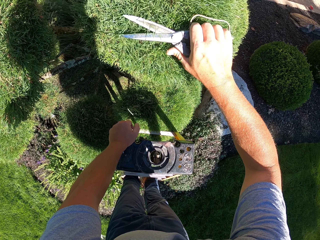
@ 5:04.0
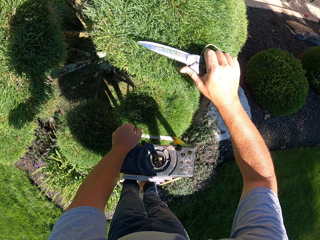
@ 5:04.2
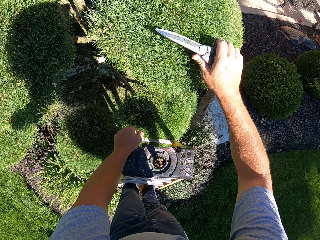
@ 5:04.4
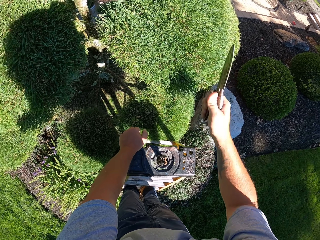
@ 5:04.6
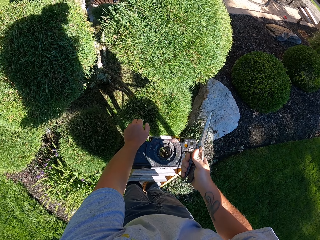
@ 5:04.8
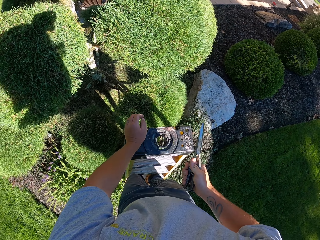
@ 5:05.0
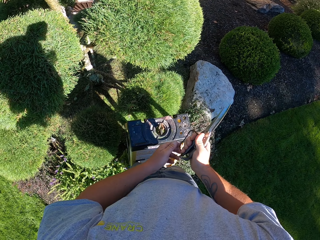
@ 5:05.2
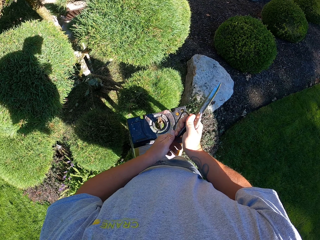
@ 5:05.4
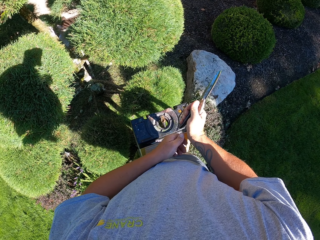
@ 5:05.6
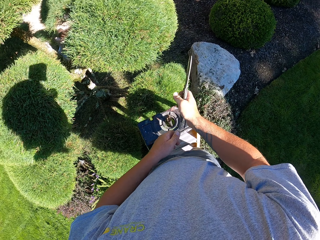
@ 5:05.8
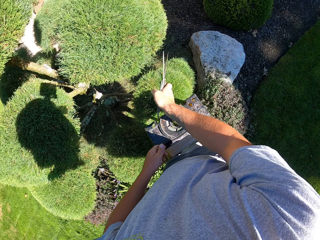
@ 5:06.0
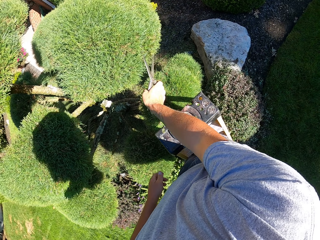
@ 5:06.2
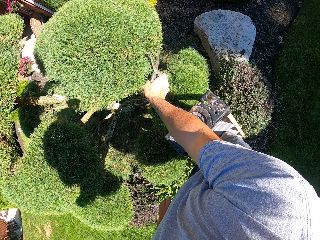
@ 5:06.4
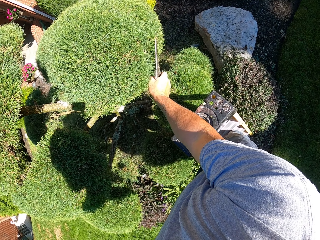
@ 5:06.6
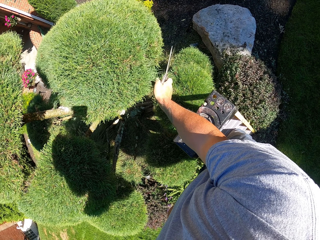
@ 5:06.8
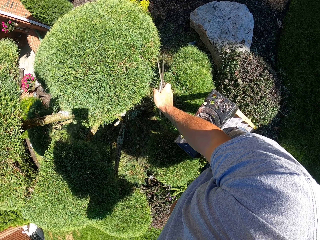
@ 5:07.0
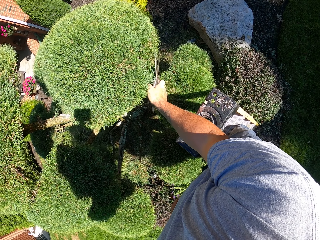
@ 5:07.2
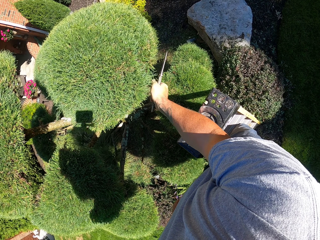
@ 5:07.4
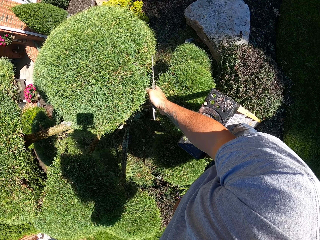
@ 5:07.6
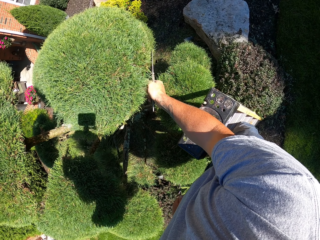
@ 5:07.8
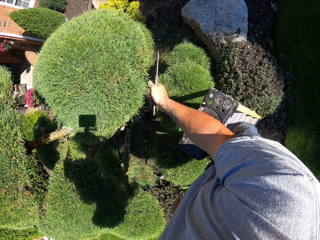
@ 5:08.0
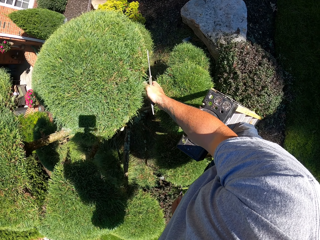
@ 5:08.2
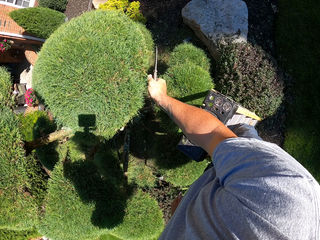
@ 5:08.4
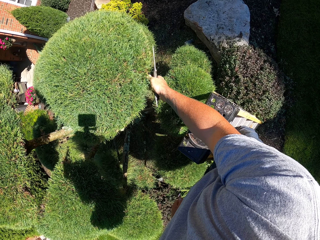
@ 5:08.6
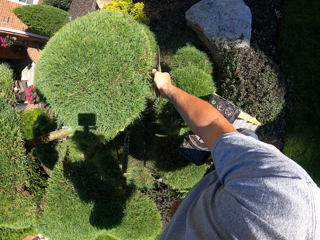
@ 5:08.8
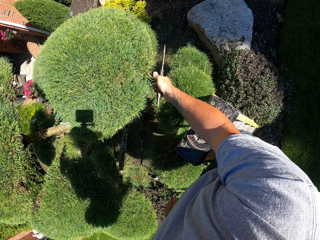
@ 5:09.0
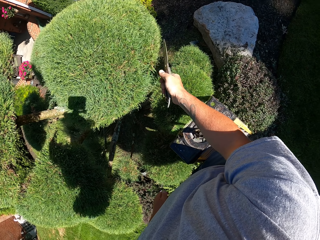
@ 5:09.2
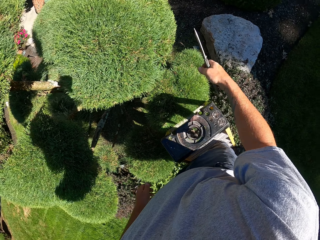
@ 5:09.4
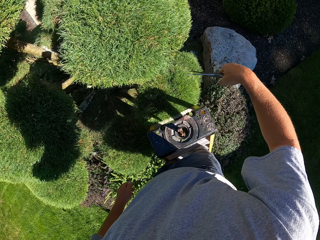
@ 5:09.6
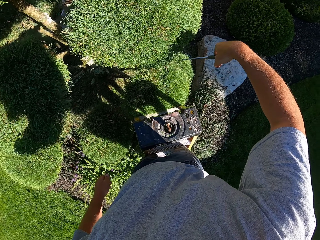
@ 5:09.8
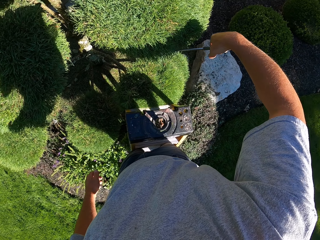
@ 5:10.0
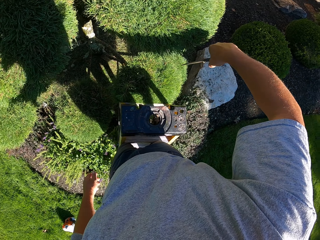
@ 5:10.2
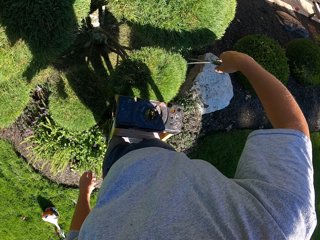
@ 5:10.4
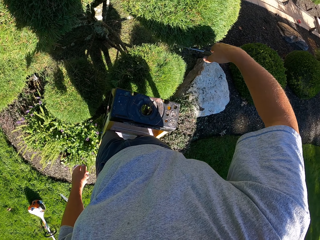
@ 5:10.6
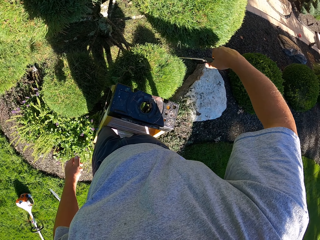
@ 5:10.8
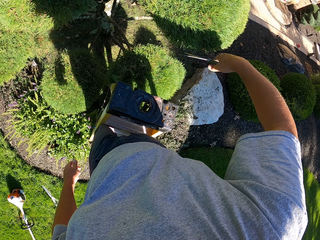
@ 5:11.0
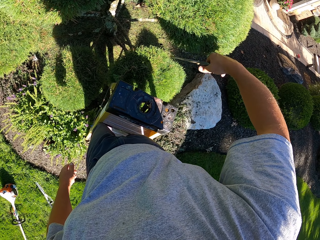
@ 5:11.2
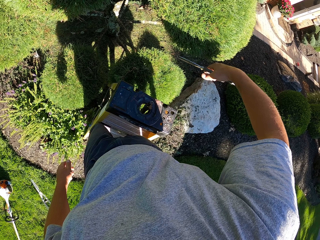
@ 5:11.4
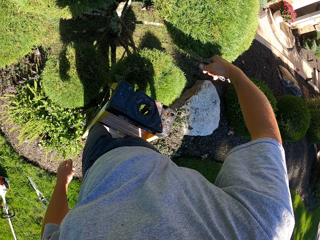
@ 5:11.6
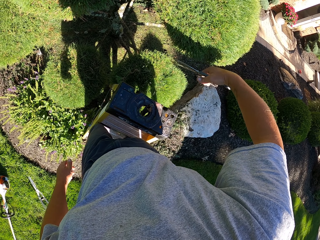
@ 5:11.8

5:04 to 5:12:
The camera wearer looks around. They trim the tree with scissors.

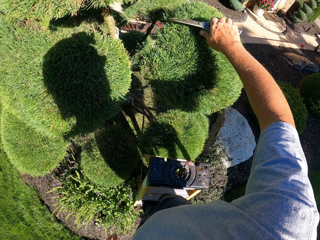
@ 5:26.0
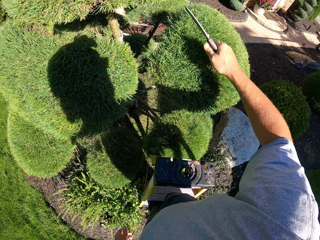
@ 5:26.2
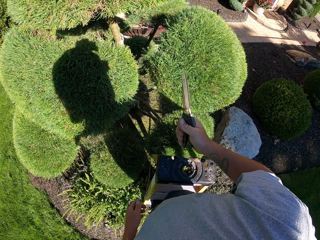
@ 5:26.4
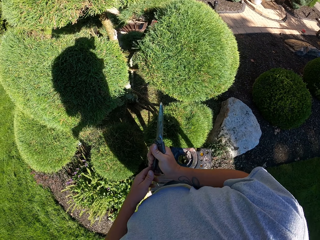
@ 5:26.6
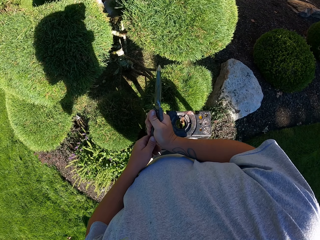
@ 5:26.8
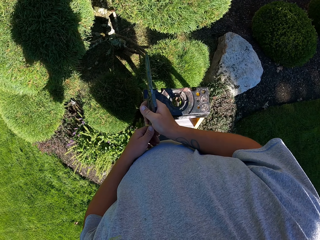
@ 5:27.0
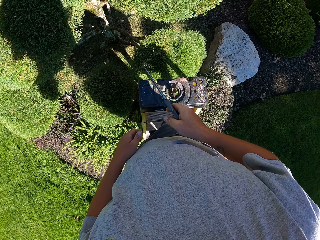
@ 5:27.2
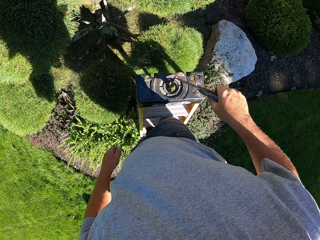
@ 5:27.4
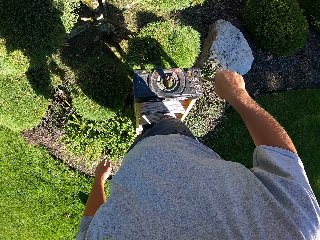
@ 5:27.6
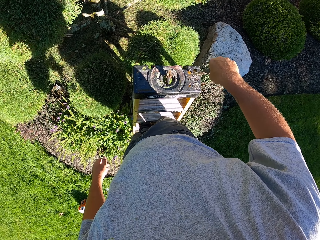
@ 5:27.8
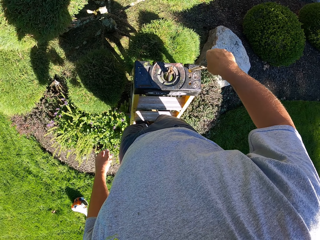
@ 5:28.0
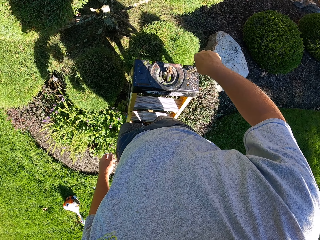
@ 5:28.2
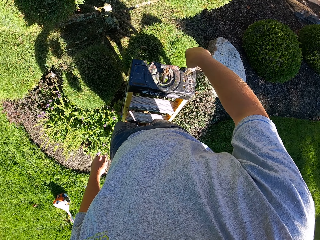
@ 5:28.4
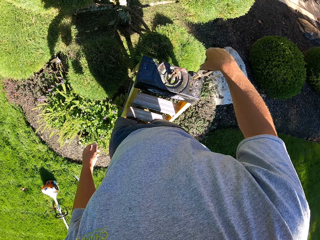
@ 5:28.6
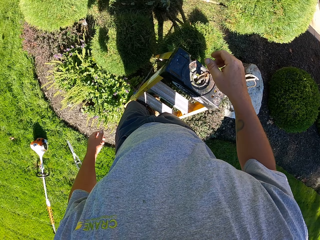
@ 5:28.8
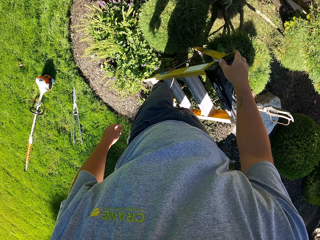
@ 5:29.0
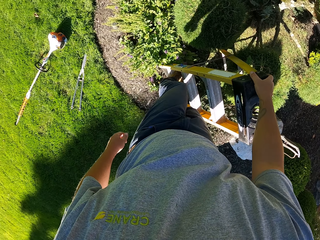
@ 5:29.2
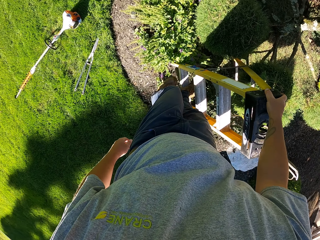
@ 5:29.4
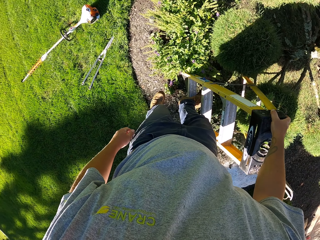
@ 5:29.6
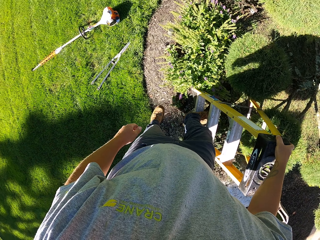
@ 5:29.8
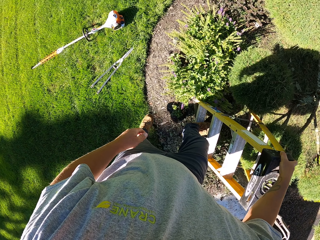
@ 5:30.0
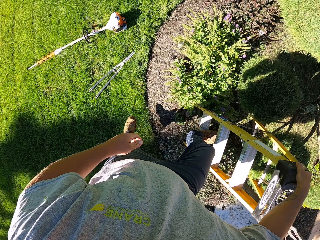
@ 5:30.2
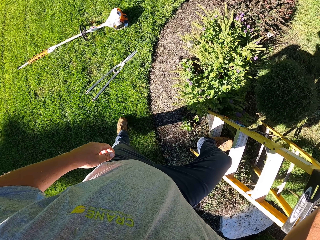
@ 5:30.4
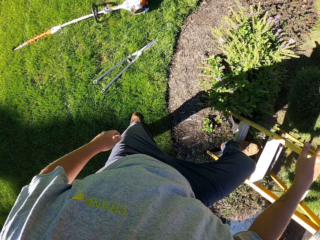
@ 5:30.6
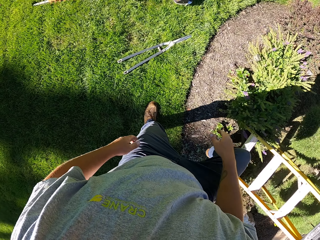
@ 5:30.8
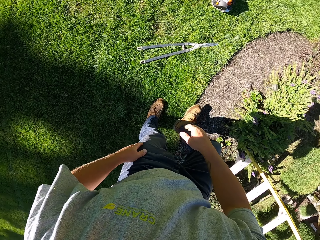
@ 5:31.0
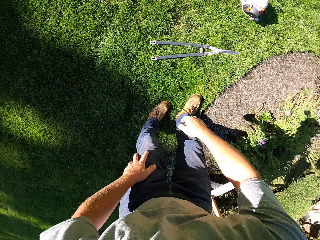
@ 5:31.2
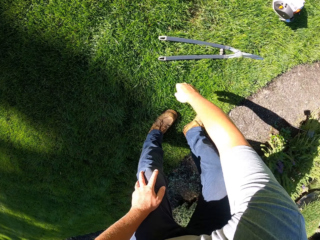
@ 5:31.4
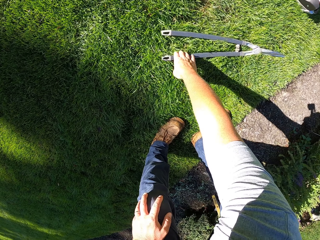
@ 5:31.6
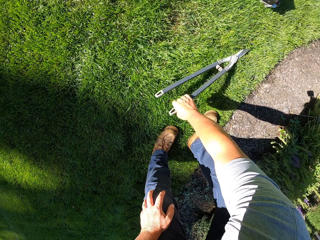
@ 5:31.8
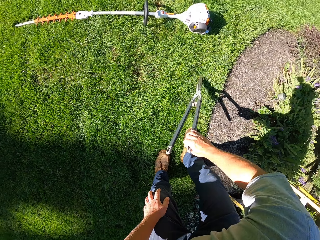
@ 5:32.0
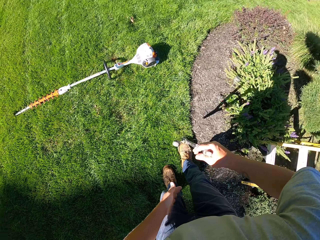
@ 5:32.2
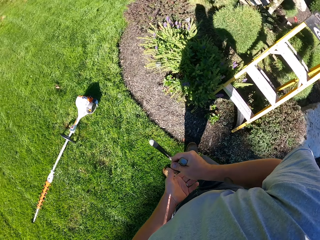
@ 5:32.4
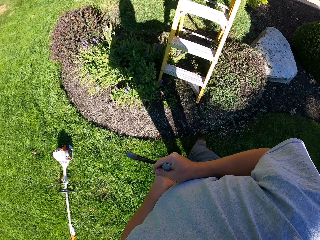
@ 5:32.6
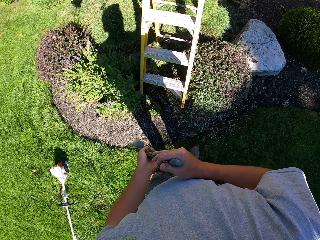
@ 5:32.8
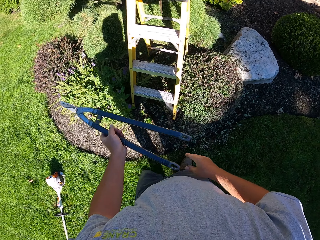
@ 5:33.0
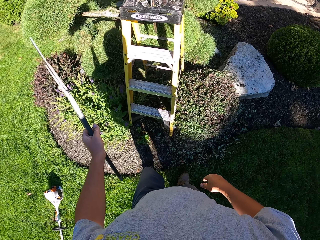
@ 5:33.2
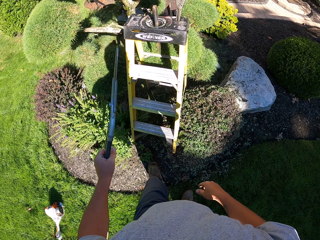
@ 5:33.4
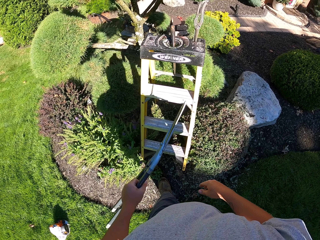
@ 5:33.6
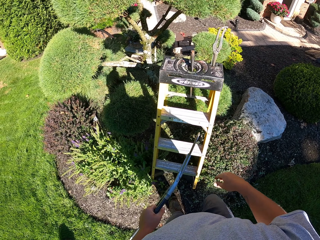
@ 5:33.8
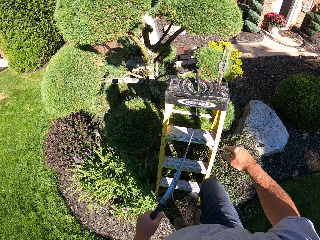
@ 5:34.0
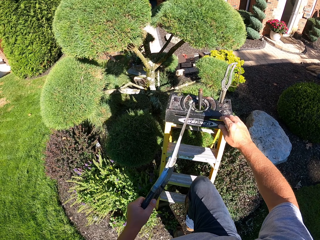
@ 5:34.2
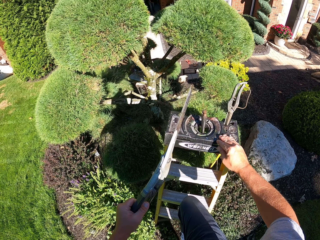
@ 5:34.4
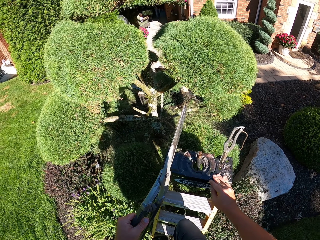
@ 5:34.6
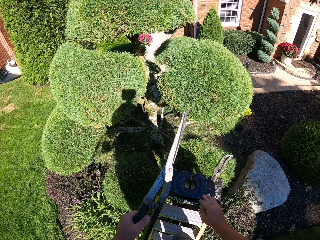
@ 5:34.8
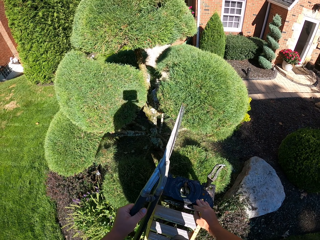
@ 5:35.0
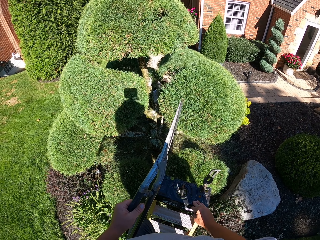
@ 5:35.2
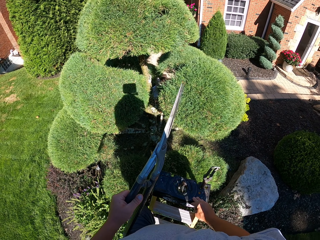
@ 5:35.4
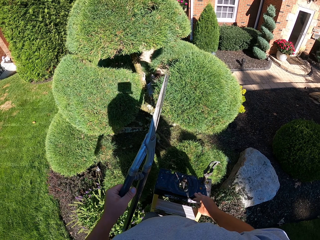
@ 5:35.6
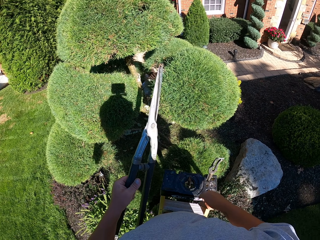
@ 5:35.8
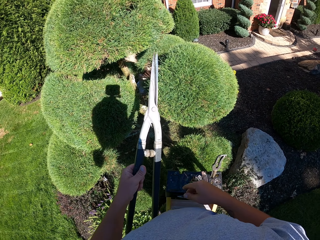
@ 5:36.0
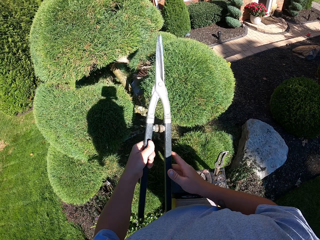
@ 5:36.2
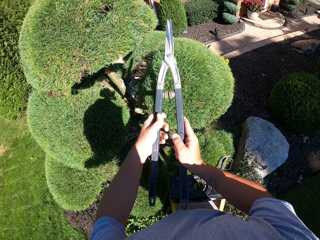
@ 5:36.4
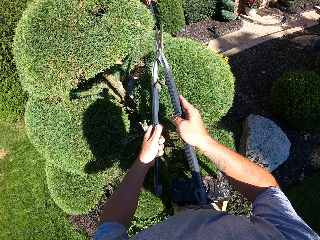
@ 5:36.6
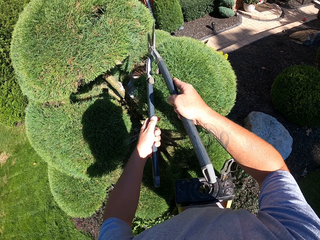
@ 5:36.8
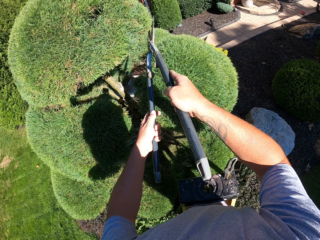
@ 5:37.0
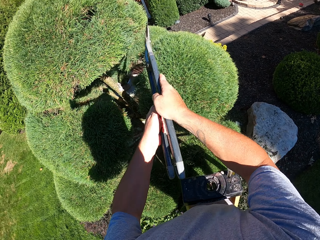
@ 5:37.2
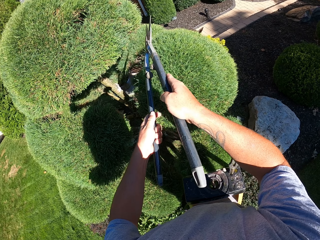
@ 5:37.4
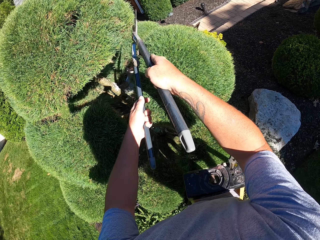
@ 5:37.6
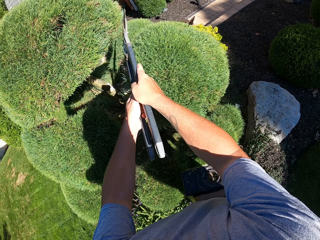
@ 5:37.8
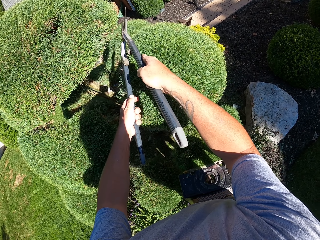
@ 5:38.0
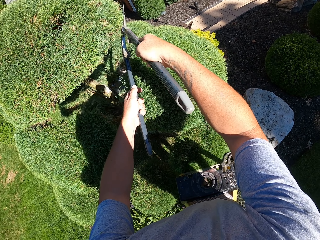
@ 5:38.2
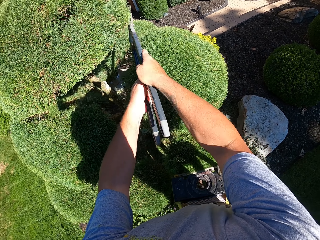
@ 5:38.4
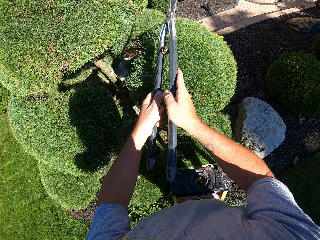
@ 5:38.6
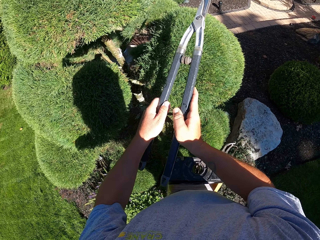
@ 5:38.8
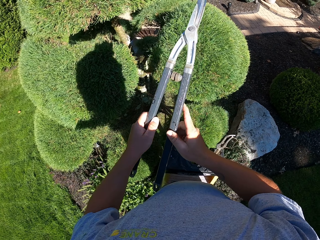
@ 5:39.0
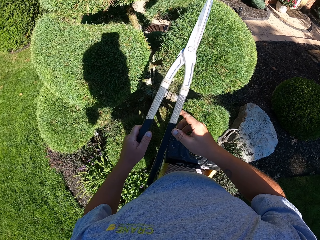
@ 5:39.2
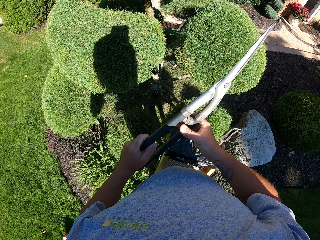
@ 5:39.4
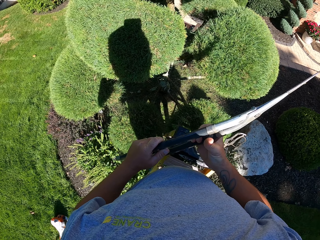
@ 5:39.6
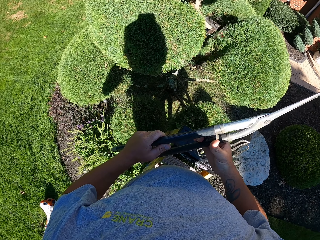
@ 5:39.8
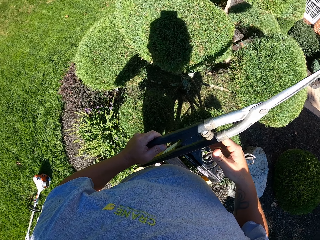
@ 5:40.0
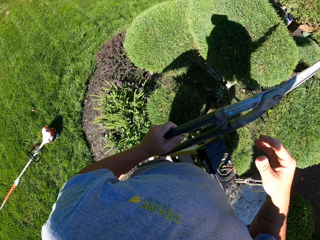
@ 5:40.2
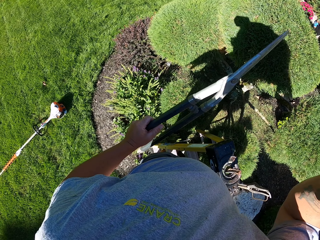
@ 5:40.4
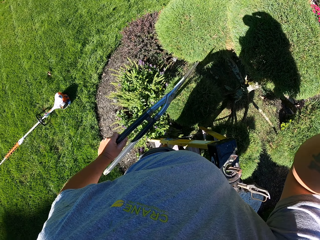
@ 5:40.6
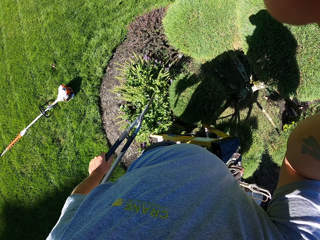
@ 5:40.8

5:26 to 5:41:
The camera wearer puts the shears on the ladder. He steps off the ladder and walks around. He picks up hedge shears on the grass. He walks around and climbs up the ladder. He trims a hedge with the shears on the ladder. He touches his head with his hand.
